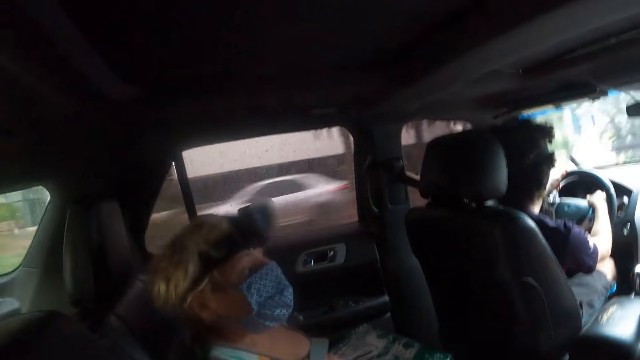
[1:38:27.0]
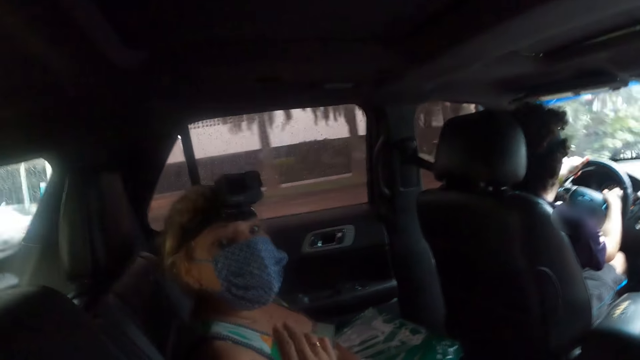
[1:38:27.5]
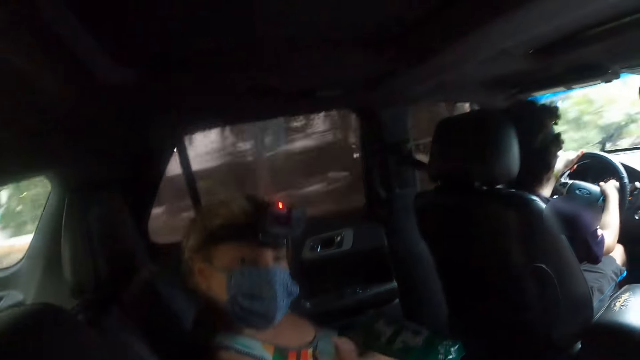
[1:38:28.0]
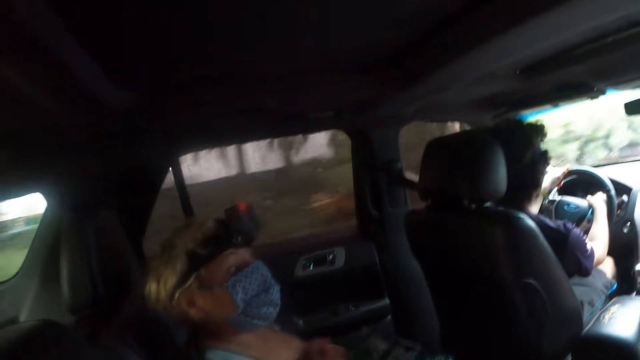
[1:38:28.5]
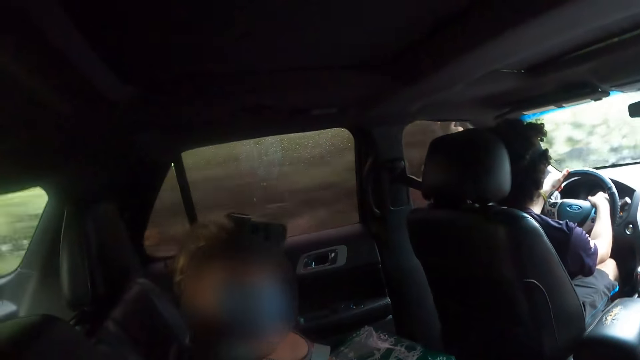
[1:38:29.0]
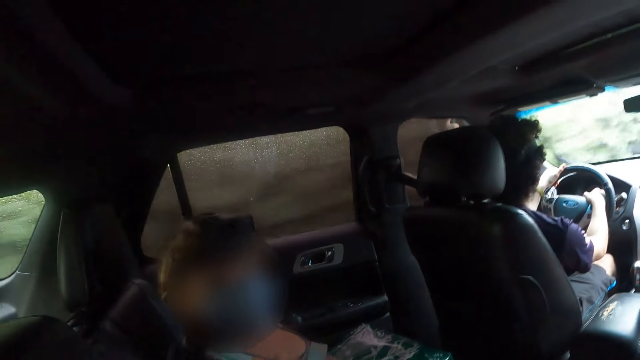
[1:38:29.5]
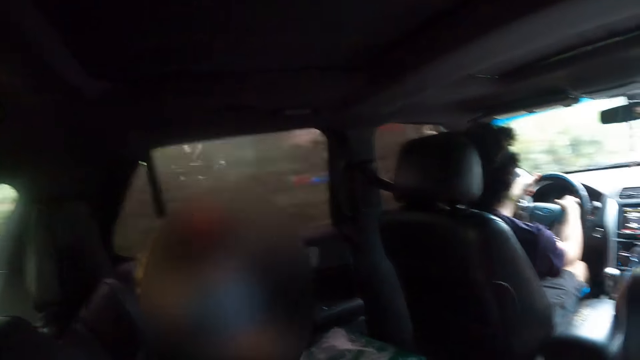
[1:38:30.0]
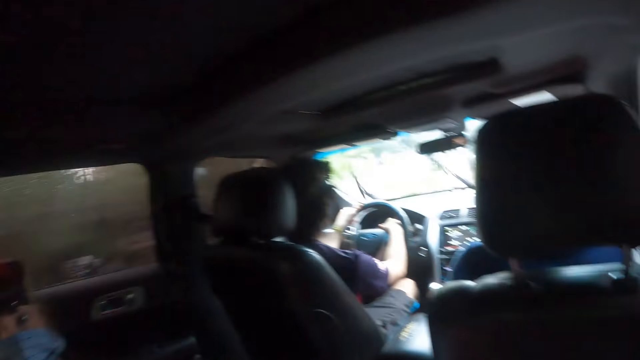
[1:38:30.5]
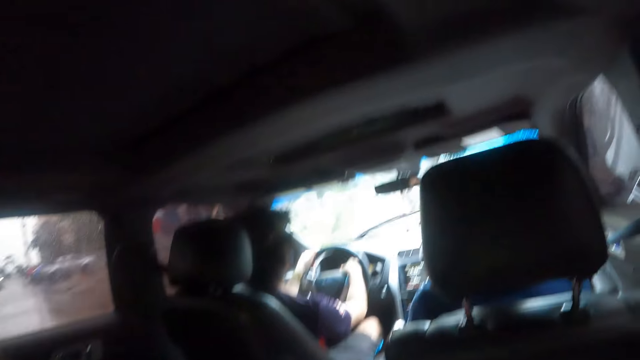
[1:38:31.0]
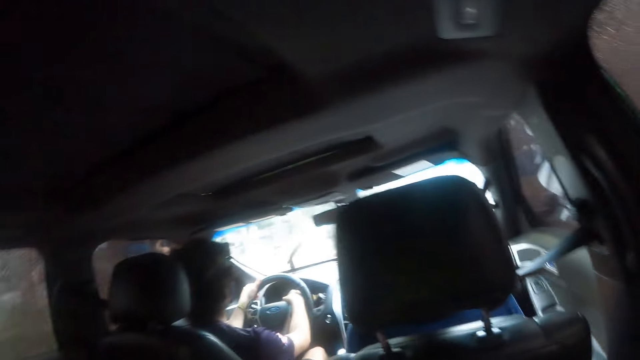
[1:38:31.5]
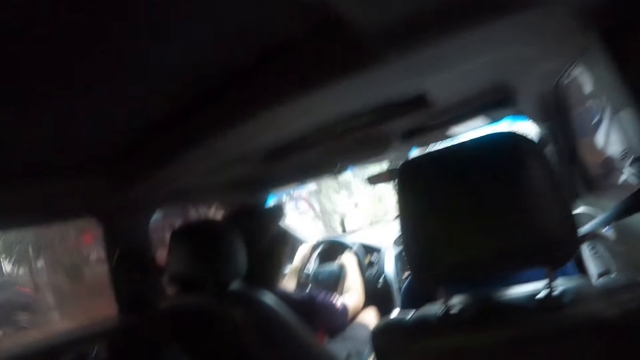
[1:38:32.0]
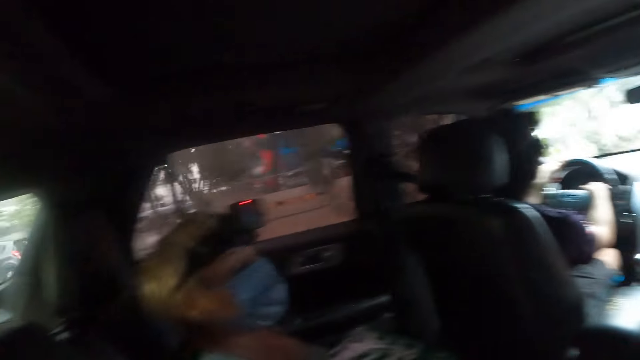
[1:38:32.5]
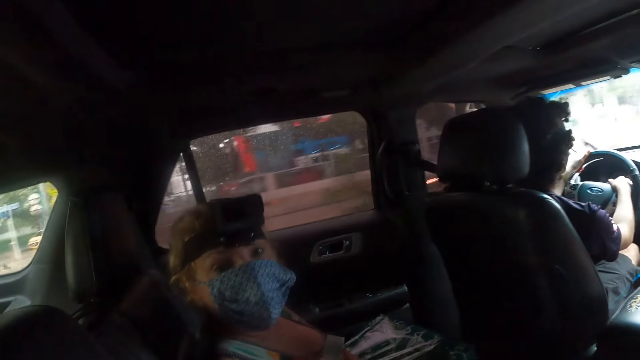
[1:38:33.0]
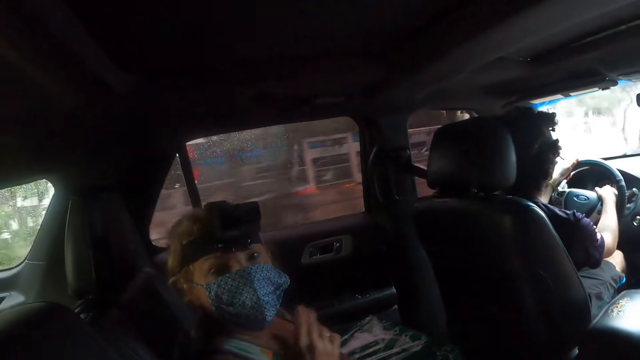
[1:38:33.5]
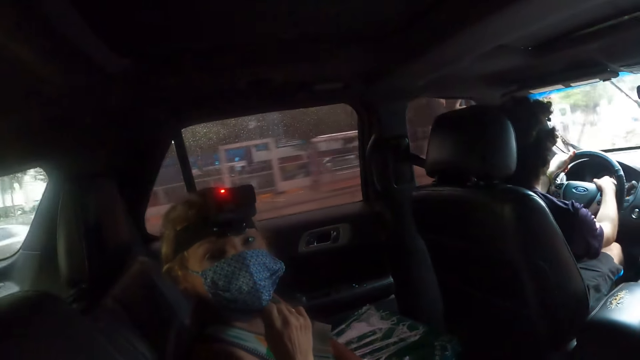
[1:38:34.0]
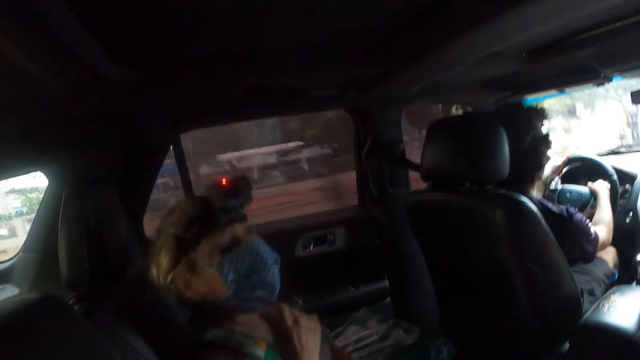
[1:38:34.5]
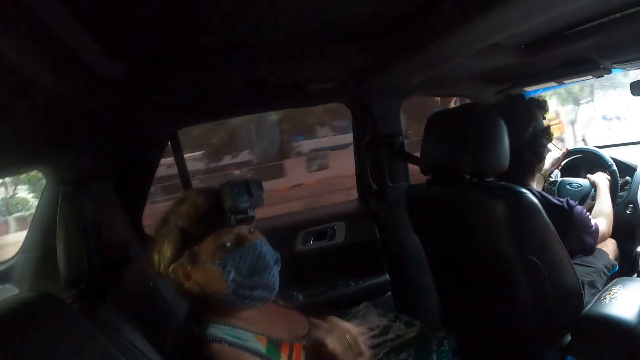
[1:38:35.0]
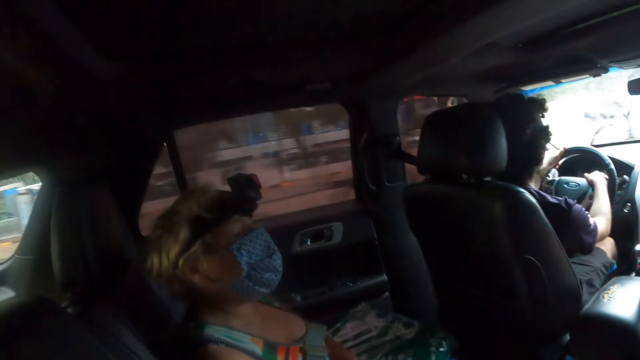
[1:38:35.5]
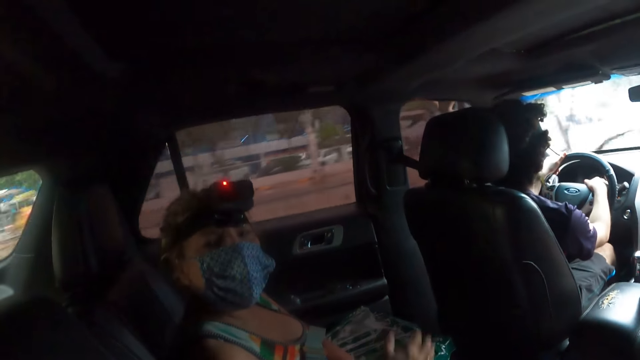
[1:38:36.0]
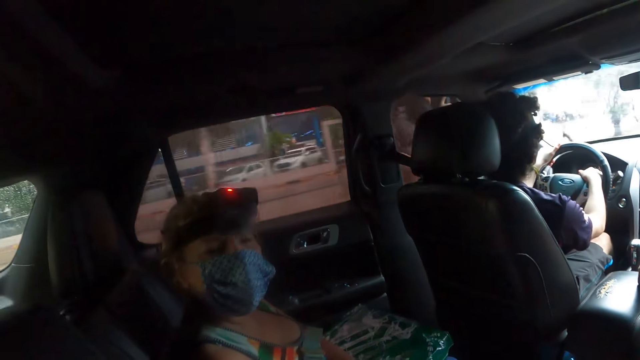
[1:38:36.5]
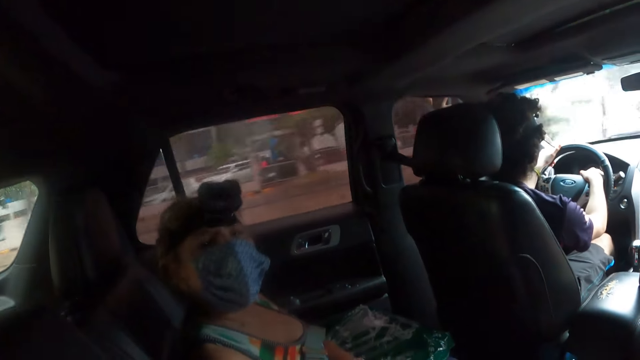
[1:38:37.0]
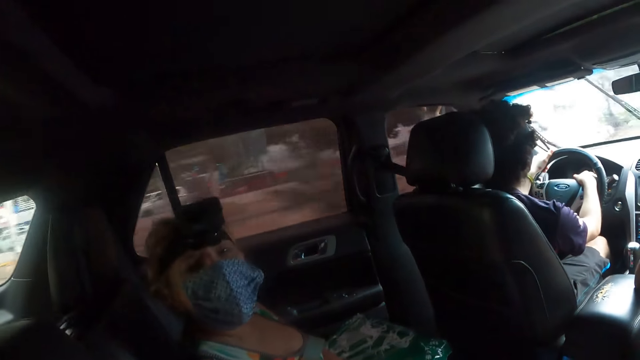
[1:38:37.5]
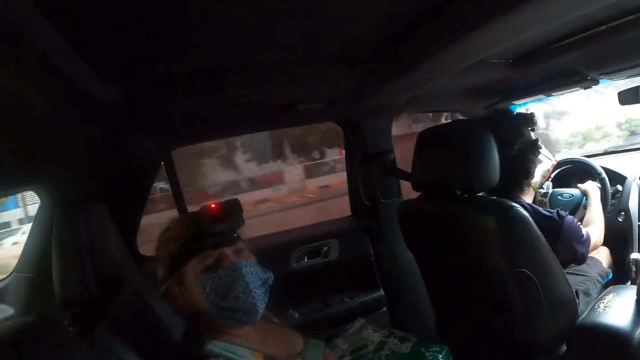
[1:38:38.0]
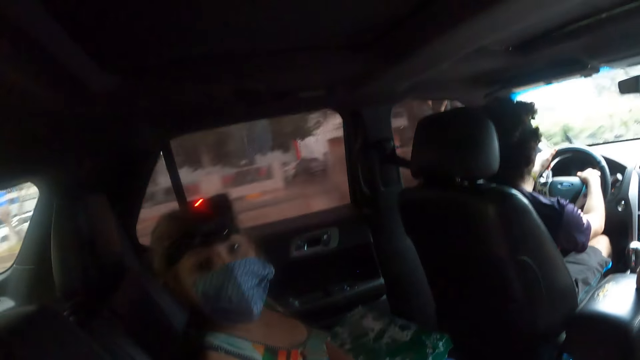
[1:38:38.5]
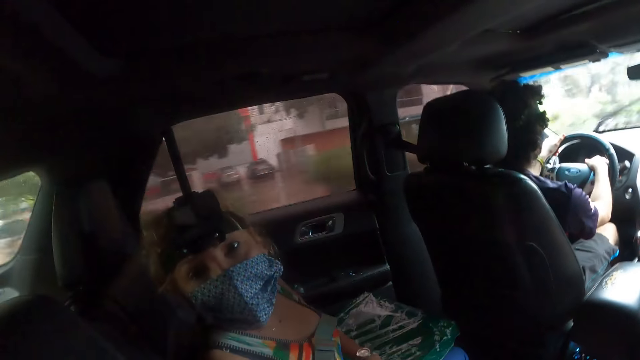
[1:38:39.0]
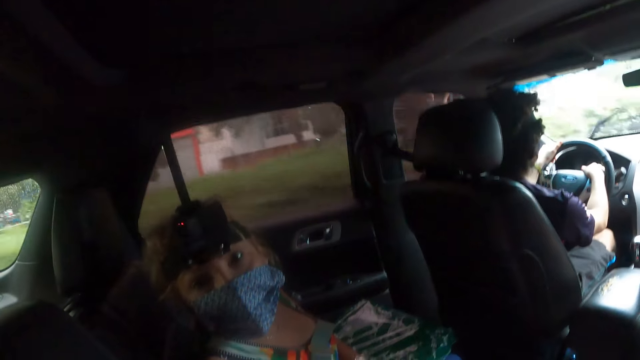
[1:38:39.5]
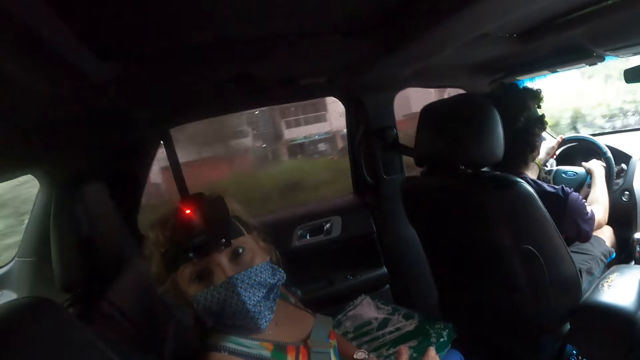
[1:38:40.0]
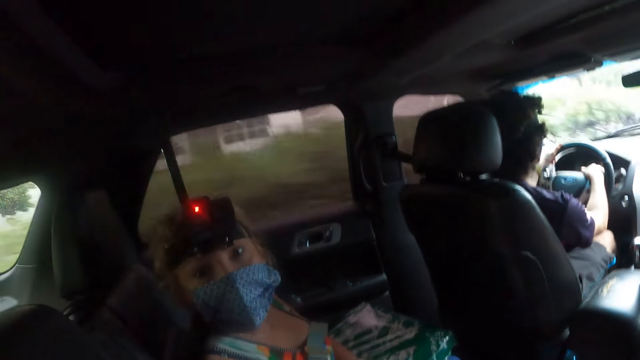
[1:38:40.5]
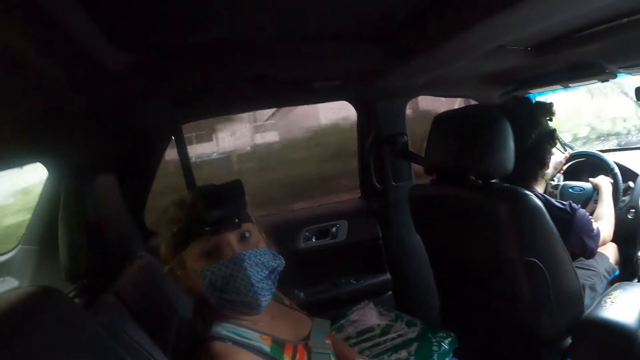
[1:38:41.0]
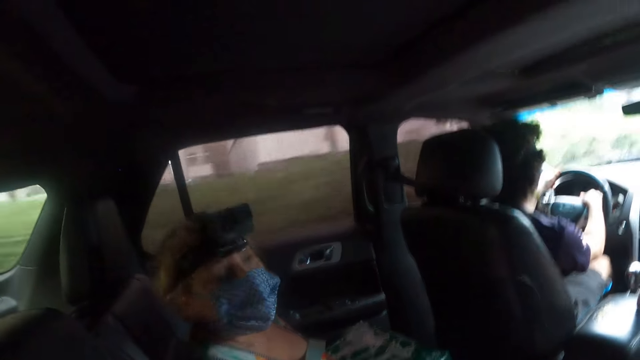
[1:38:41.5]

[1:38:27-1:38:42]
The first person moves a hand and moves a head. The camera wearer looks around. They look around again. They interact with the lady. The first person moves a hand, moves a head, moves a hand, and moves a head.

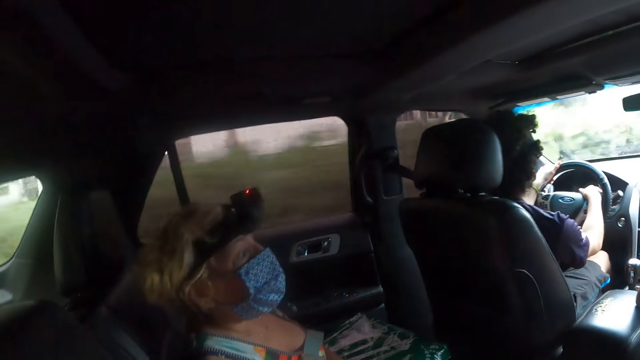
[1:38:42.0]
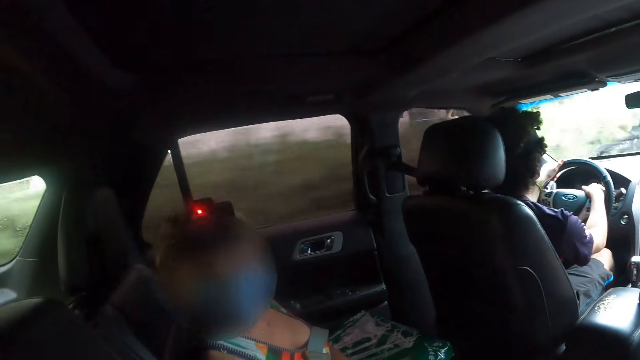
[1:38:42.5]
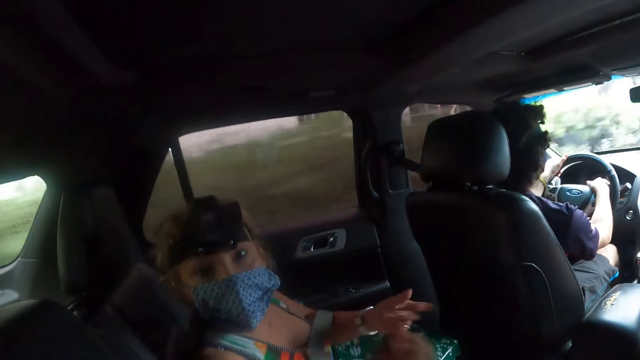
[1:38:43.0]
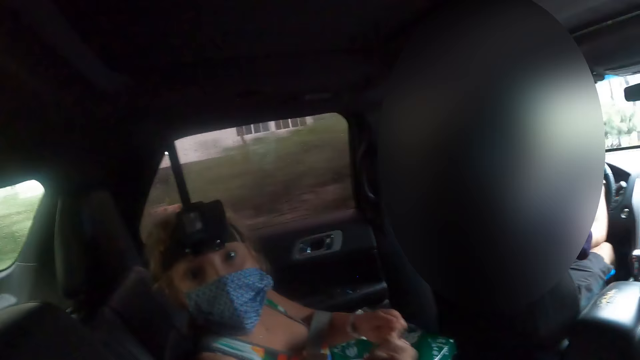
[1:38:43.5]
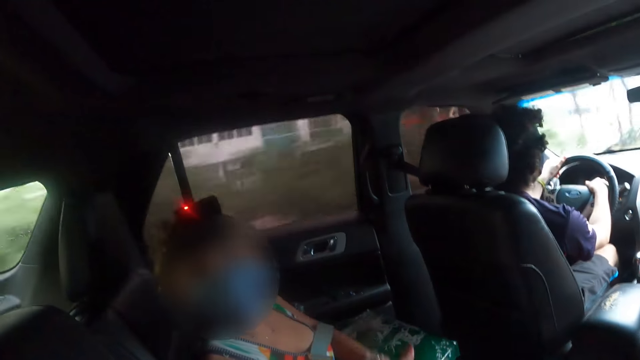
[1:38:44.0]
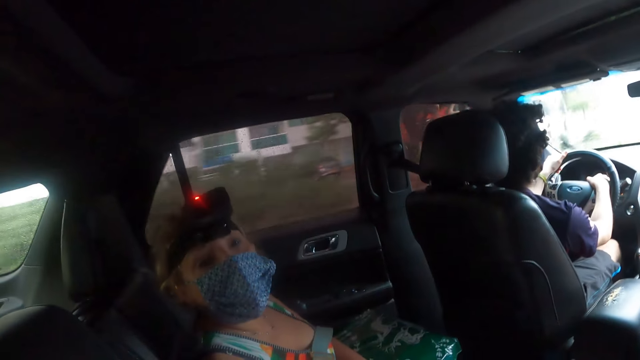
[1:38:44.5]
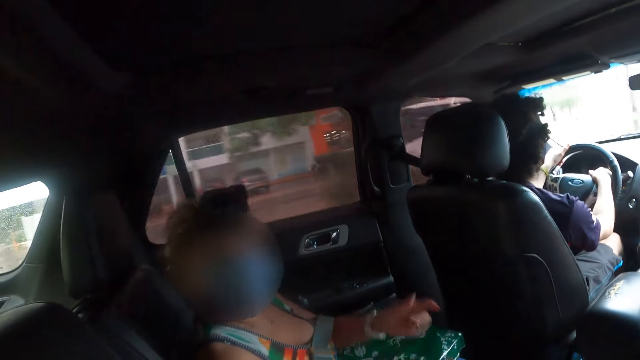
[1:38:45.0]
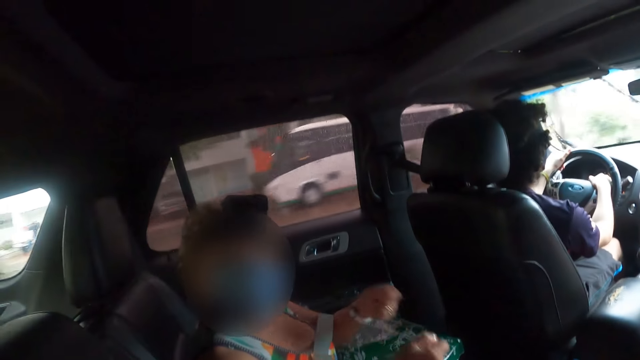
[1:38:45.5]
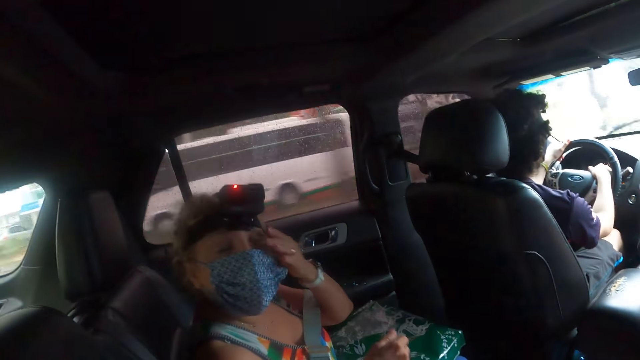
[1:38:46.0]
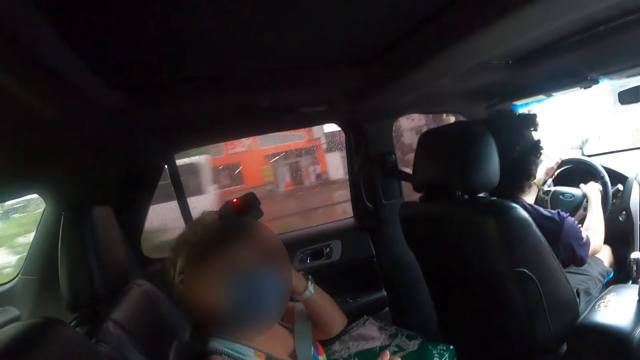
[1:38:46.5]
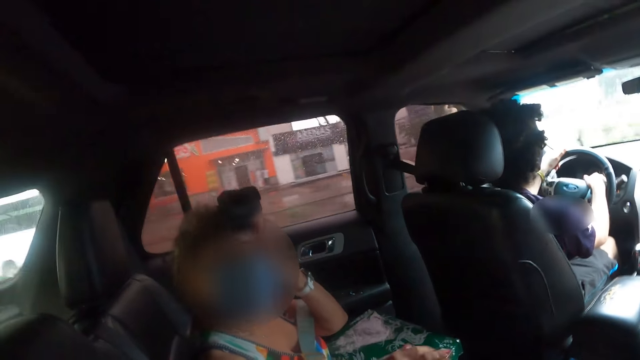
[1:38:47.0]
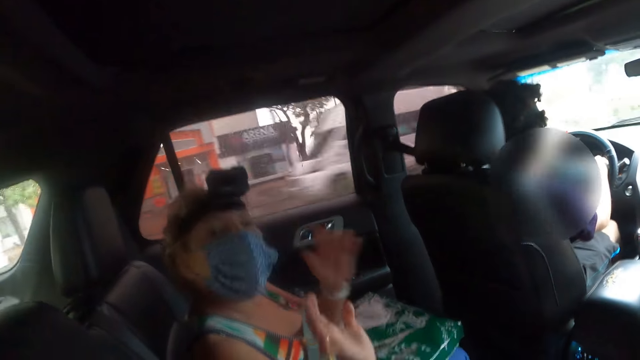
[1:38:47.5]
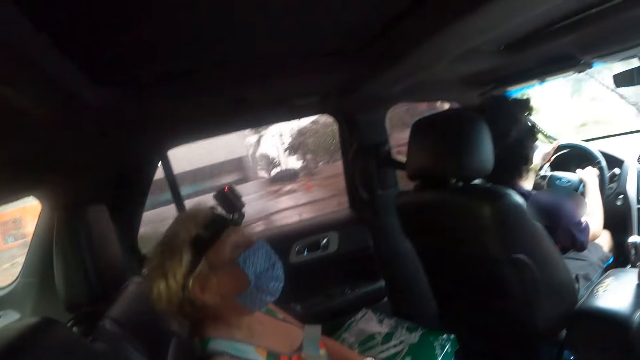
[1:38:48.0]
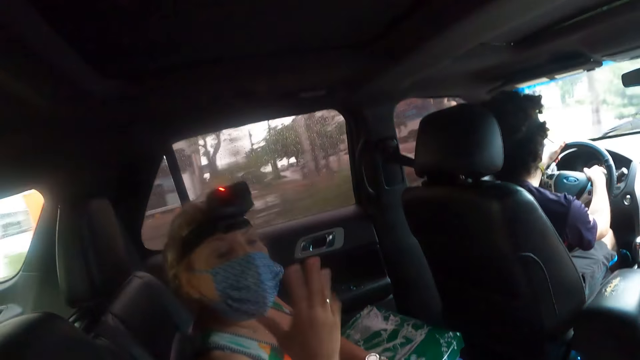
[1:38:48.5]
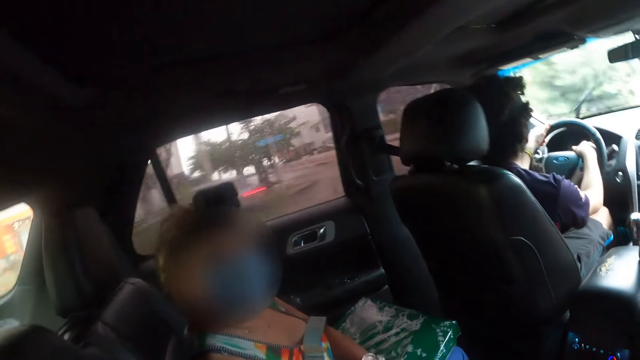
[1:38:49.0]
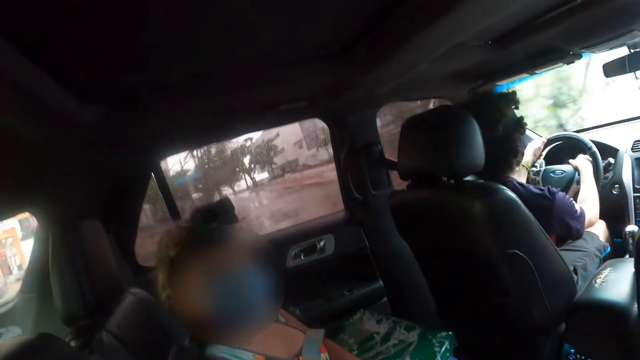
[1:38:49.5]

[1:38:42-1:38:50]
The first person moves a hand, moves a head, moves hands, holds a head, moves hands, holds a head, moves a hand, and holds a head.
